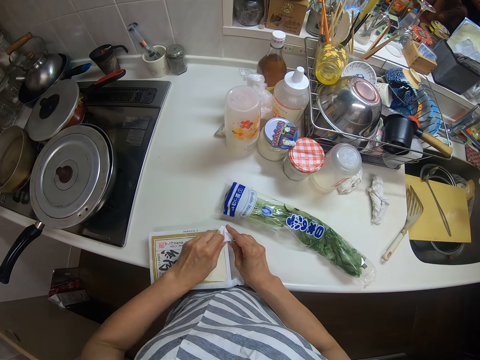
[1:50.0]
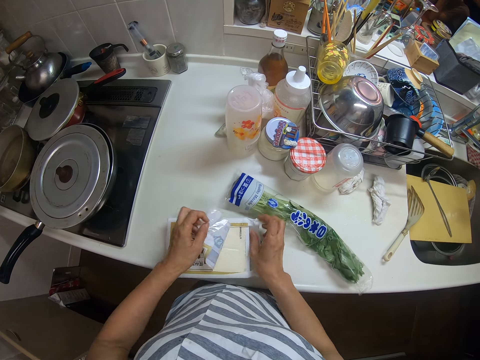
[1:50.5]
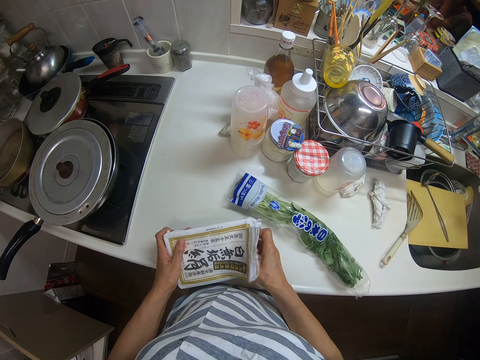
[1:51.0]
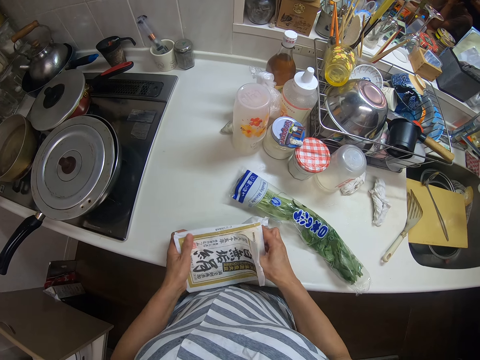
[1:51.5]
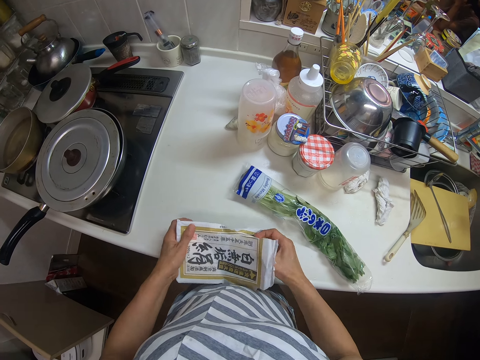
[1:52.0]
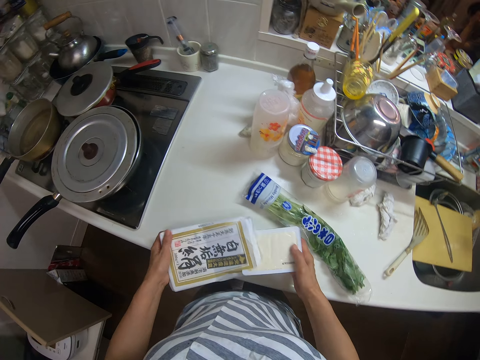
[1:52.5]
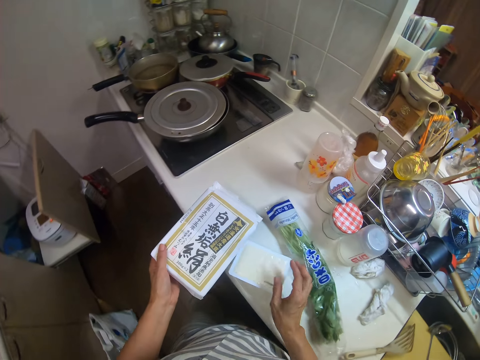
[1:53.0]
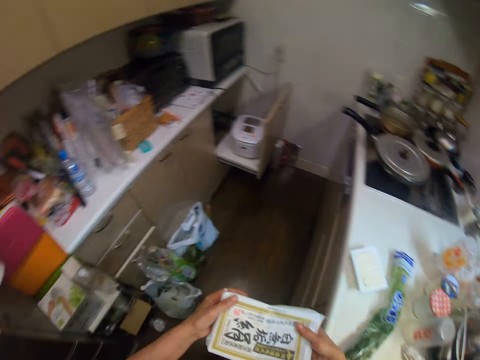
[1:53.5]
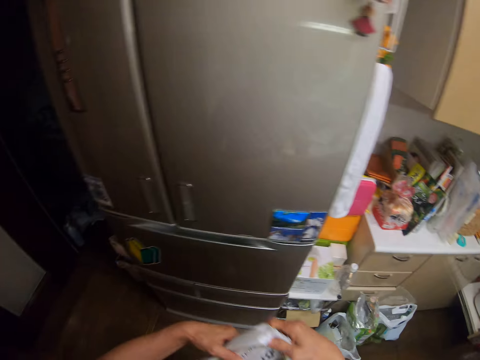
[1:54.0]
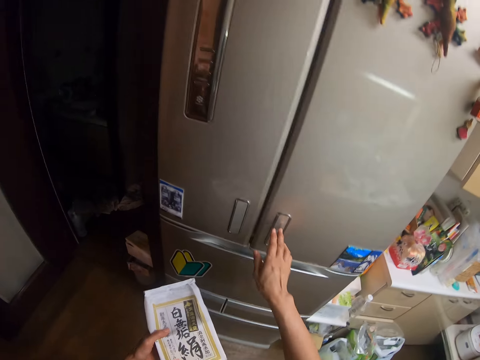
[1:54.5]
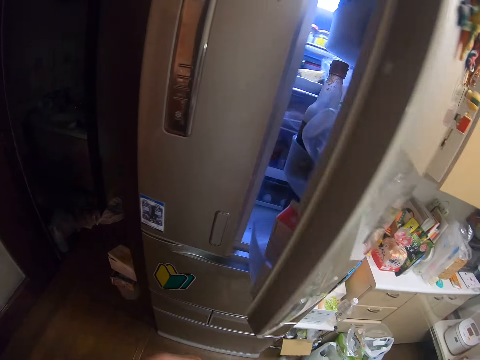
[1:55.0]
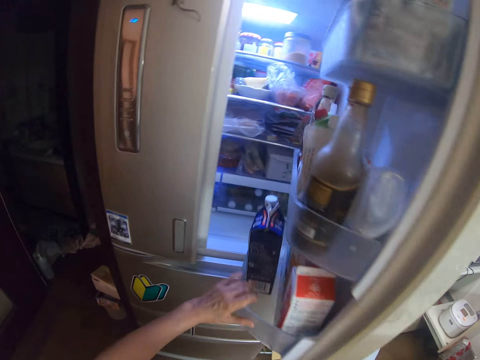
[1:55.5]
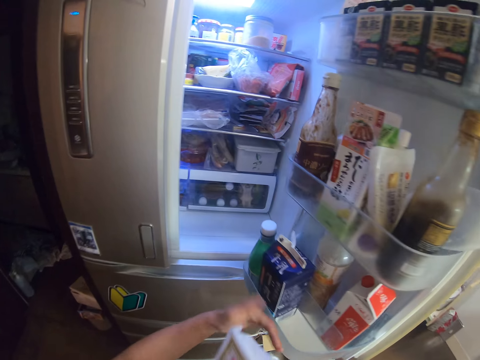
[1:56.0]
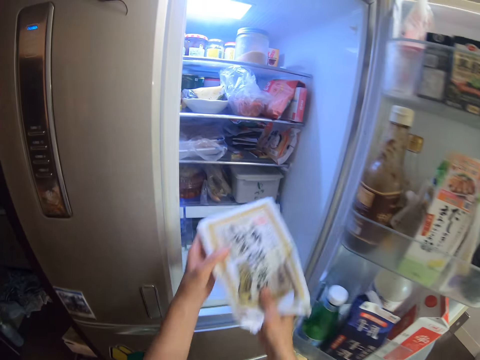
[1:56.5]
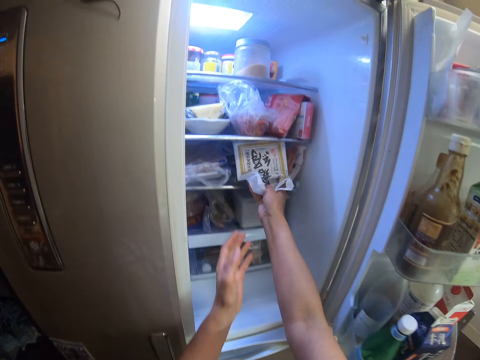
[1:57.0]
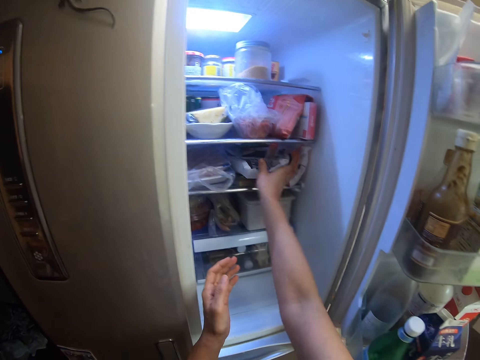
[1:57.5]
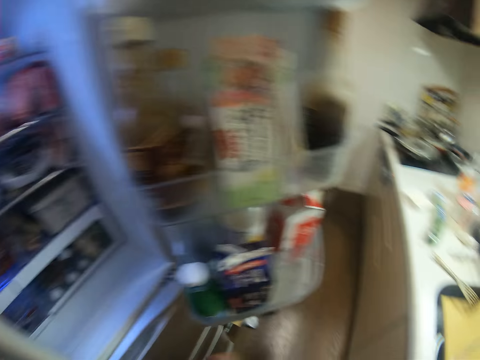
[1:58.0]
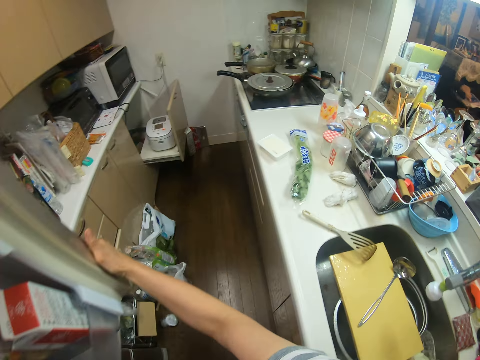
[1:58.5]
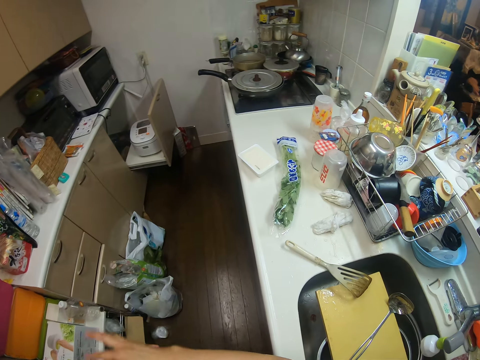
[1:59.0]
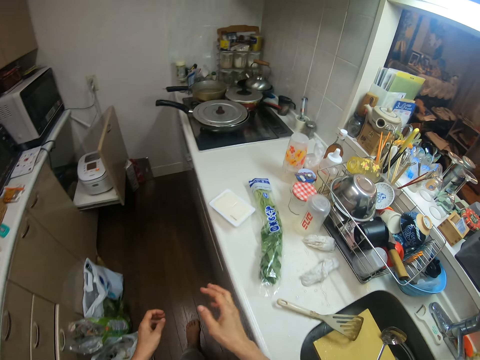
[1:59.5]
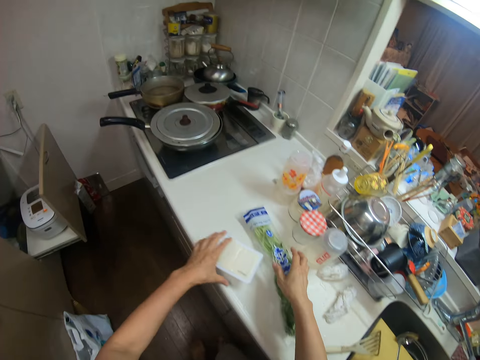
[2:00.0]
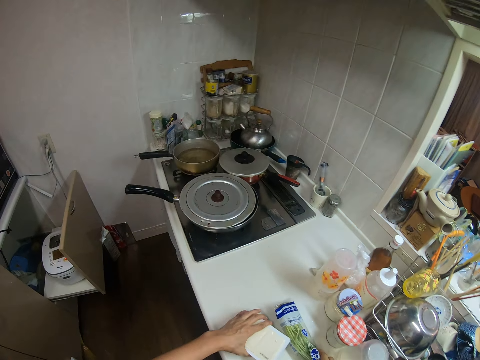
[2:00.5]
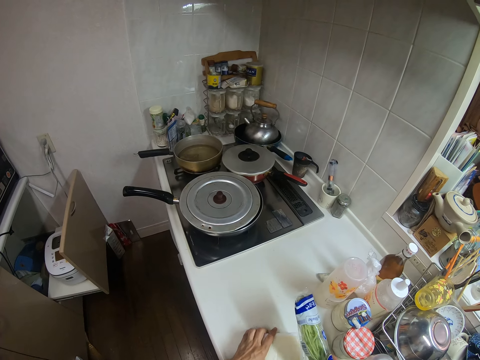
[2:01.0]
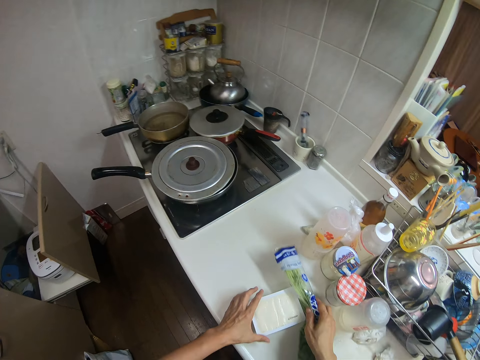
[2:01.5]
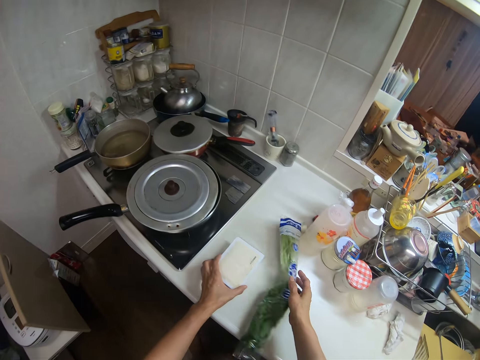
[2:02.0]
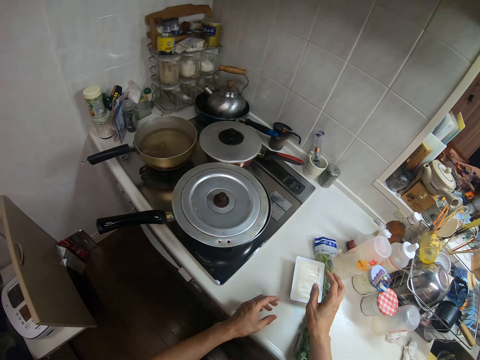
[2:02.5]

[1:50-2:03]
The camera wearer removes butter or a sachet of ingredients from the pack. They drop the butter on the kitchen worktop. They open the door of the fridge. They place the sachet of ingredients in the fridge shelf. They close the fridge. They hold the door of the fridge. They pick the sachet of ingredients. They touch the sachet or nylon of vegetables. They move the nylon of vegetables and the butter on the kitchen worktop.

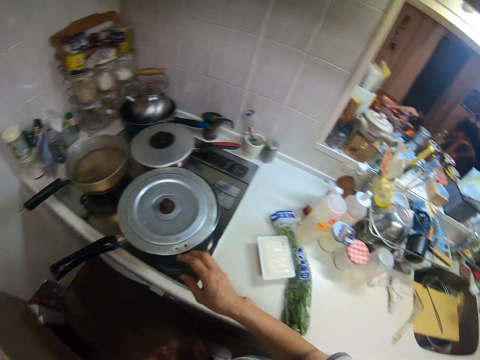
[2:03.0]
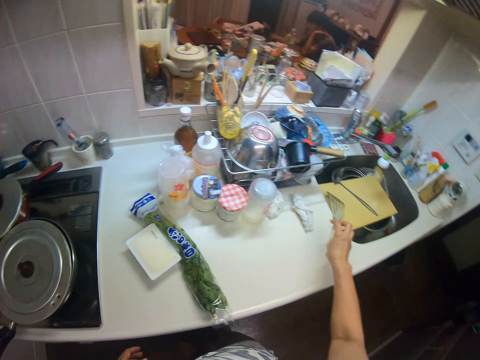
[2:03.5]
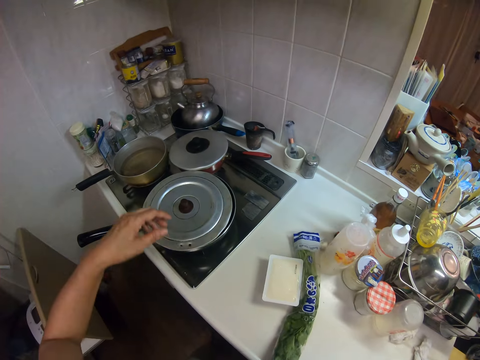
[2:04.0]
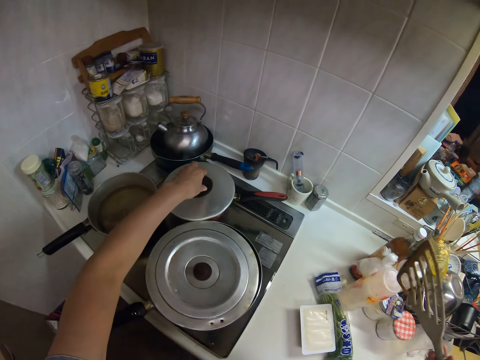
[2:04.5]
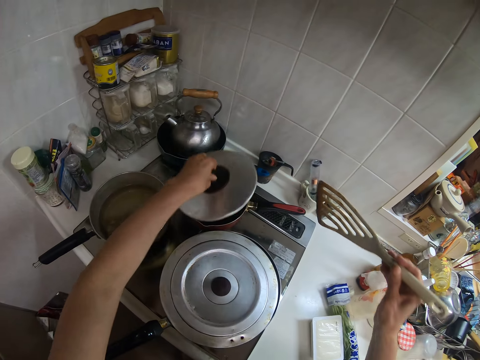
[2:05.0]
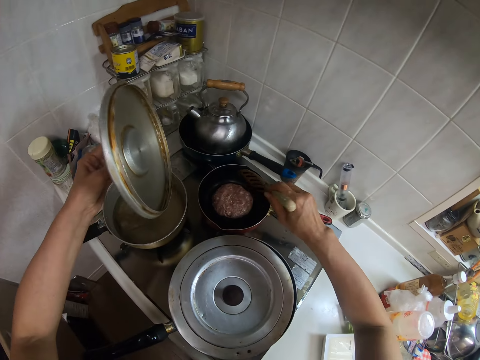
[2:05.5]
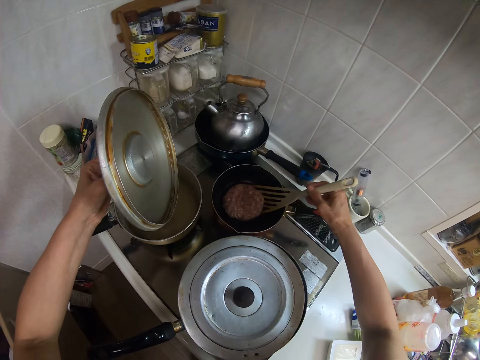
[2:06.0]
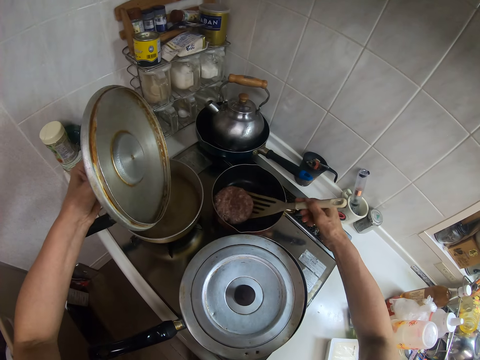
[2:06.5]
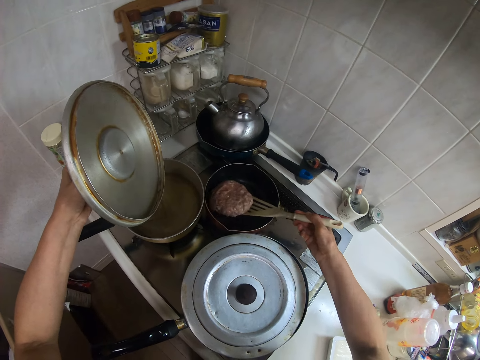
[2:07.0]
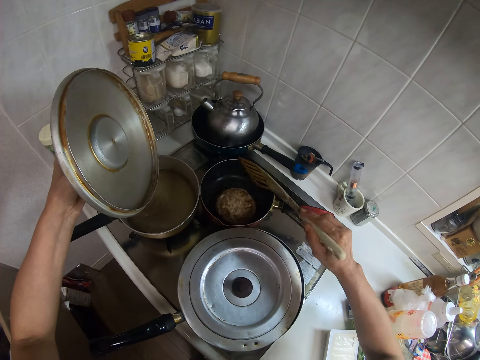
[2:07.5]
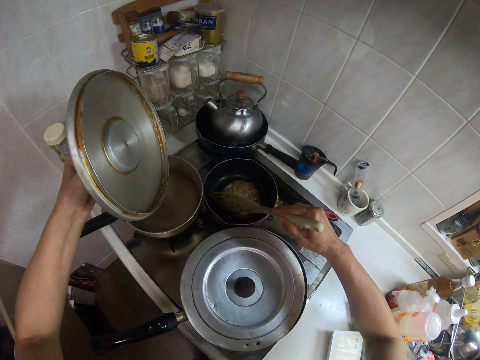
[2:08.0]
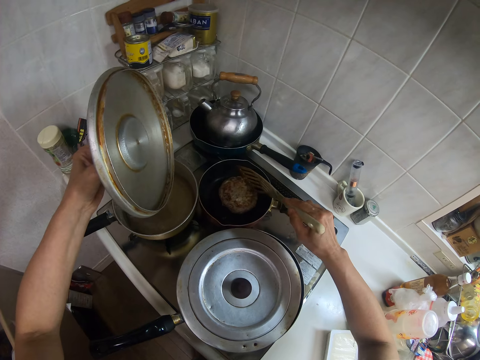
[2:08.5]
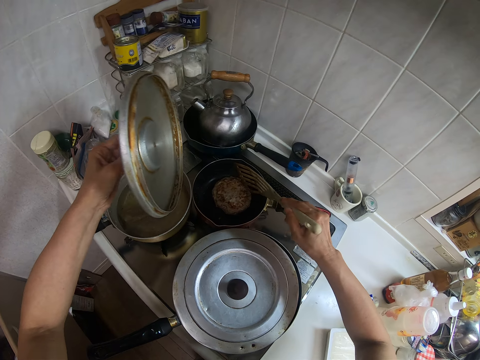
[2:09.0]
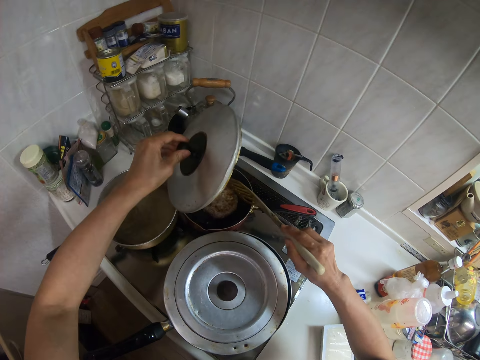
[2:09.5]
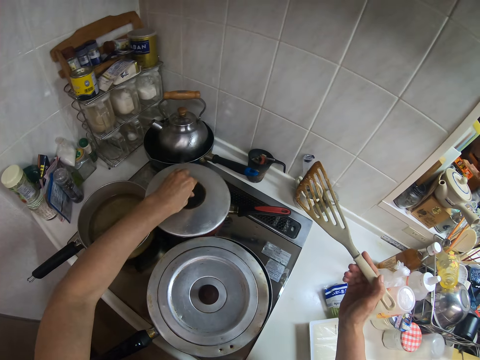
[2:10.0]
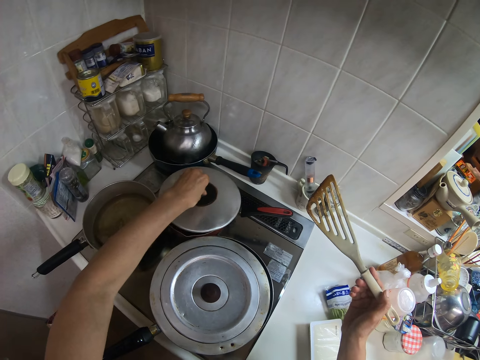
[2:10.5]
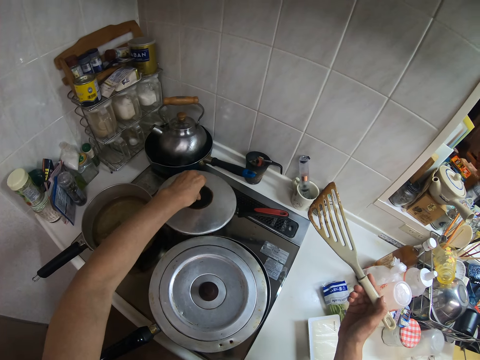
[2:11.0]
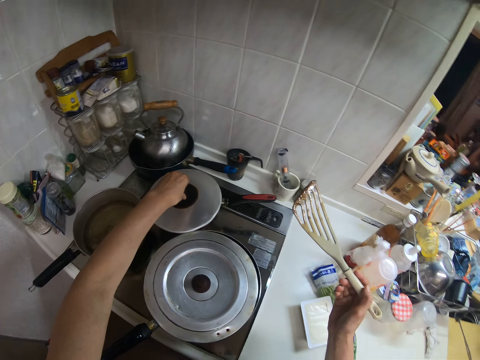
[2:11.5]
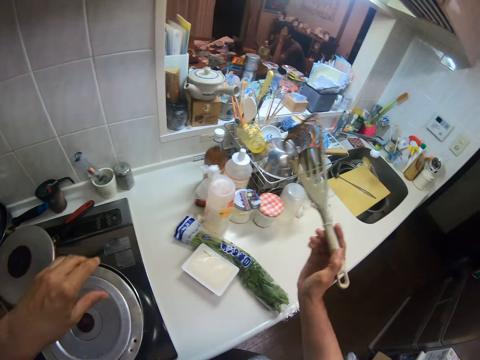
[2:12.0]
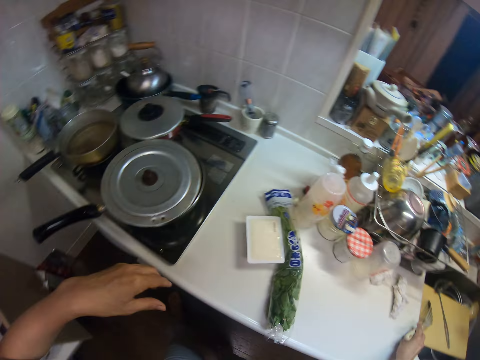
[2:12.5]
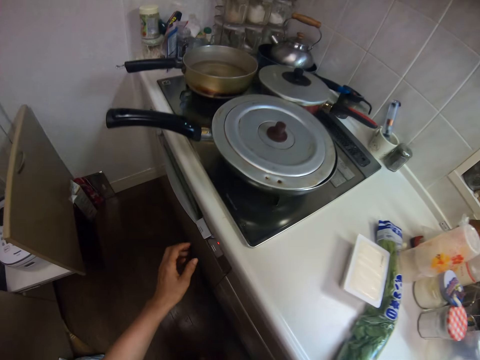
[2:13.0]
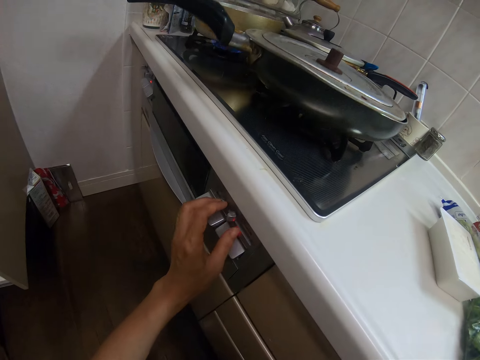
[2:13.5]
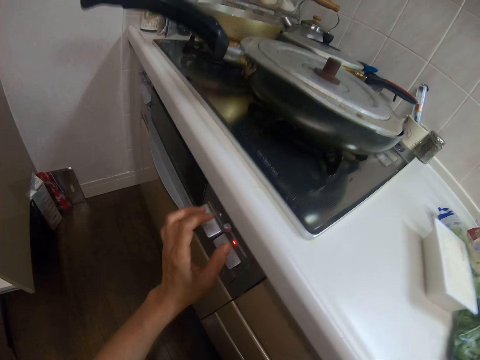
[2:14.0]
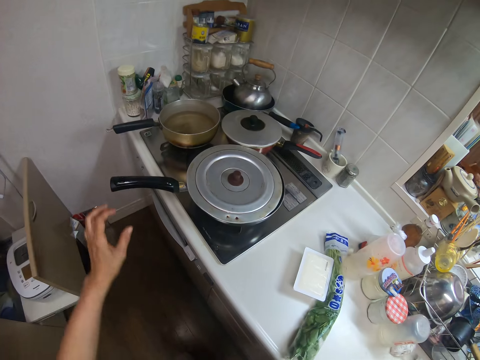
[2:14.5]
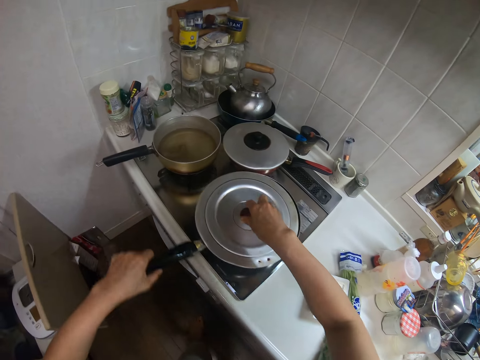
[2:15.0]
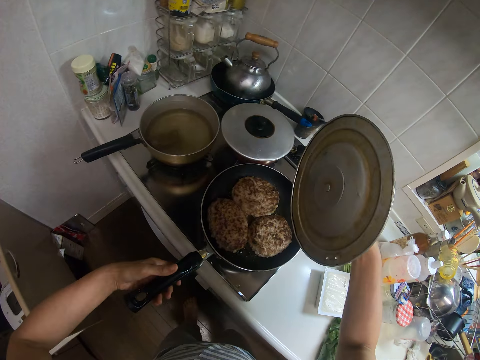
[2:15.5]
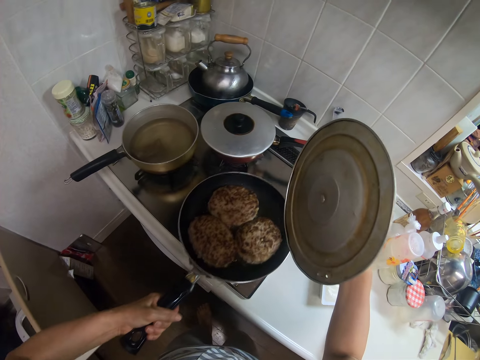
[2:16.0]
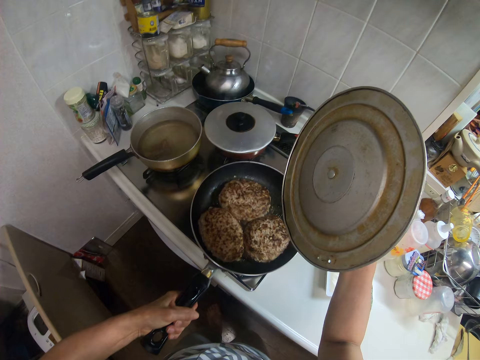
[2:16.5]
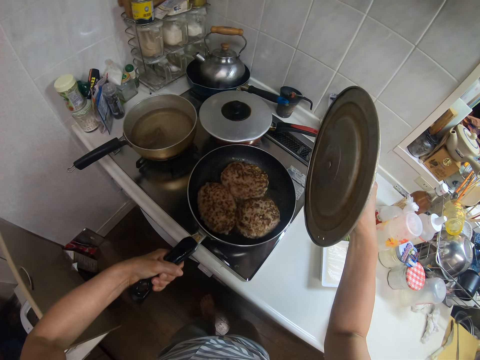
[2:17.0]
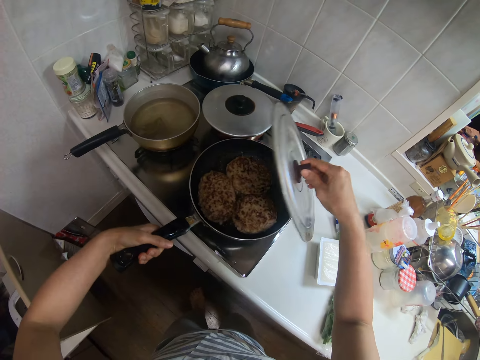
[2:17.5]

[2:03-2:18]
The camera wearer picks up the spatula or slotted spoon from the kitchen worktop. She removes the cover of the frying pan and flips the meatloaf with the spatula. She shakes the spatula. She covers the frying pan. She drops the spatula on the kitchen worktop. She pushes a knob on the cooker. She holds the frying pan with her left hand. She removes the cover of the frying pan with her right hand. She shakes the frying pan.
